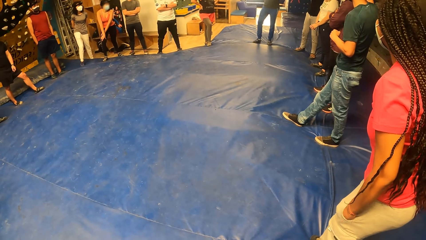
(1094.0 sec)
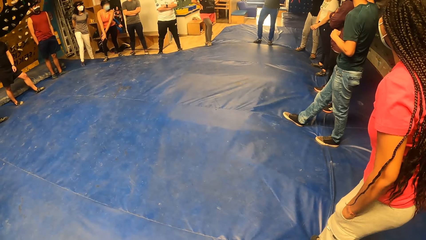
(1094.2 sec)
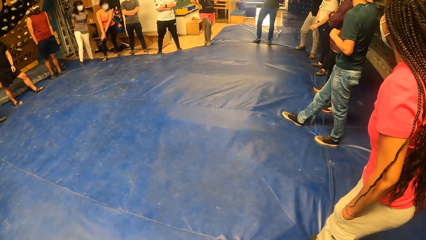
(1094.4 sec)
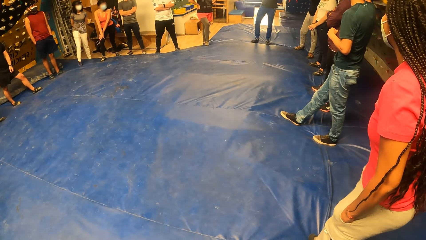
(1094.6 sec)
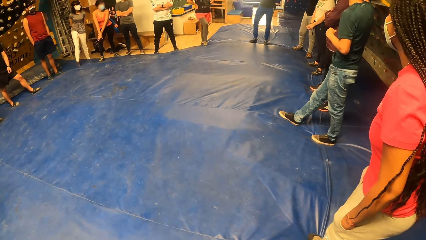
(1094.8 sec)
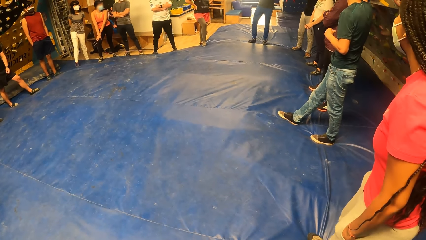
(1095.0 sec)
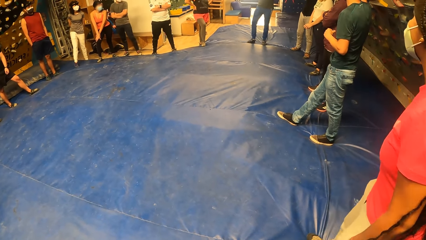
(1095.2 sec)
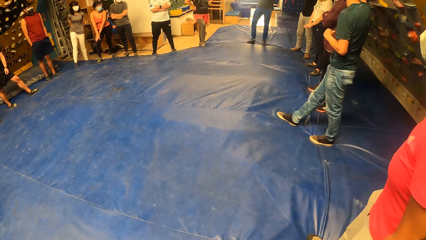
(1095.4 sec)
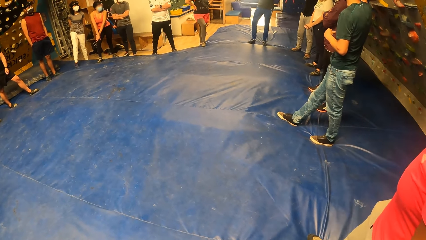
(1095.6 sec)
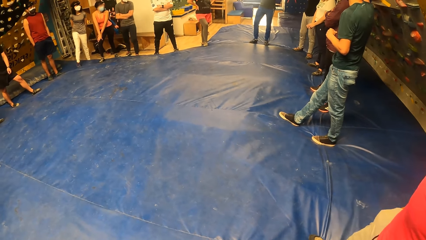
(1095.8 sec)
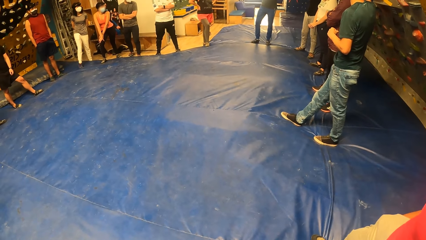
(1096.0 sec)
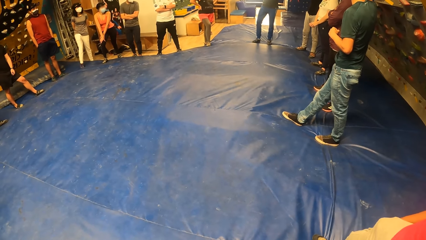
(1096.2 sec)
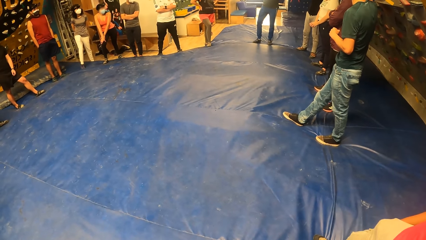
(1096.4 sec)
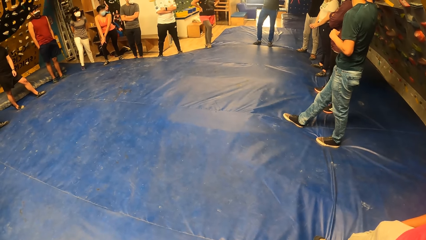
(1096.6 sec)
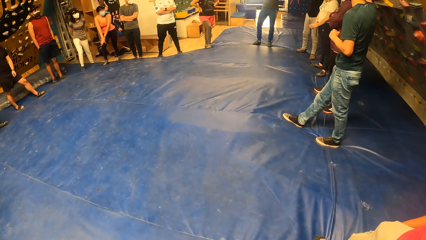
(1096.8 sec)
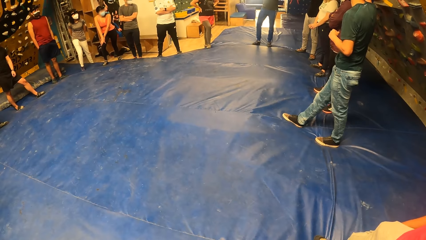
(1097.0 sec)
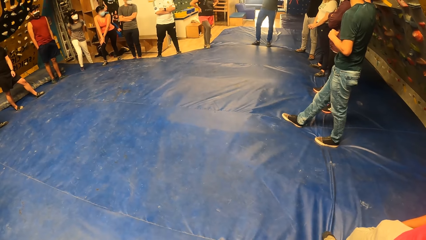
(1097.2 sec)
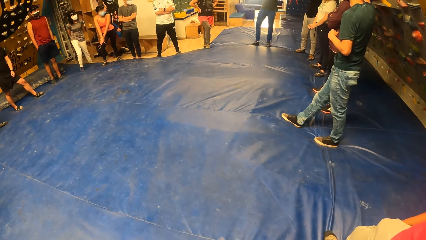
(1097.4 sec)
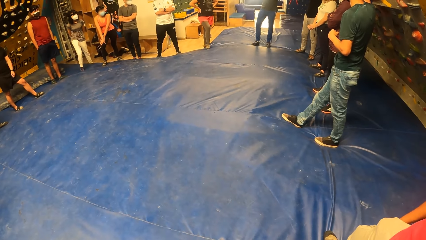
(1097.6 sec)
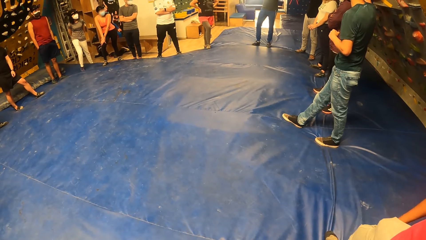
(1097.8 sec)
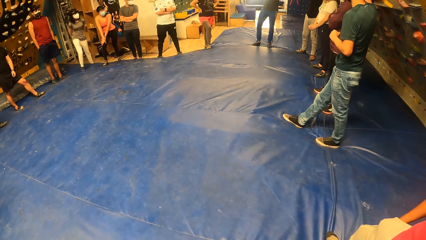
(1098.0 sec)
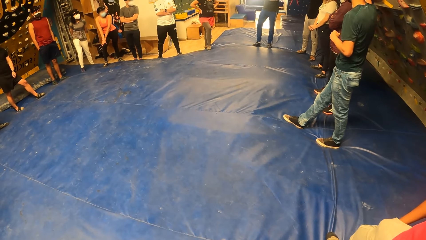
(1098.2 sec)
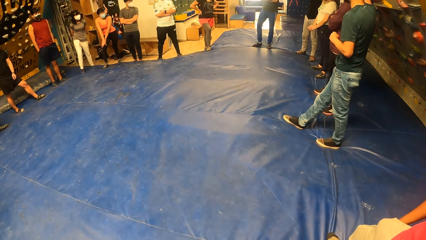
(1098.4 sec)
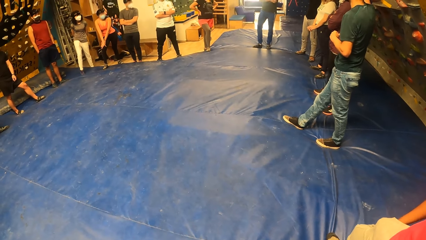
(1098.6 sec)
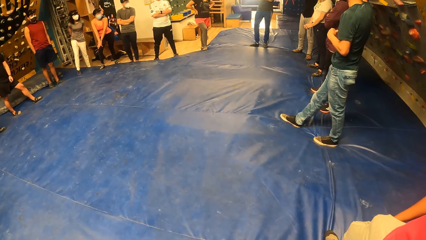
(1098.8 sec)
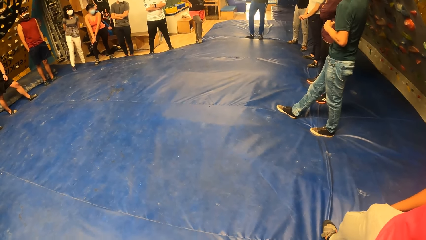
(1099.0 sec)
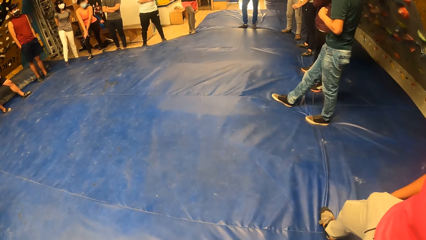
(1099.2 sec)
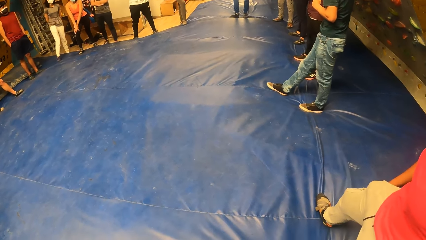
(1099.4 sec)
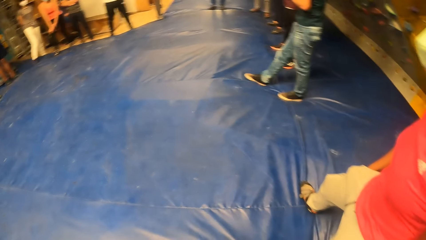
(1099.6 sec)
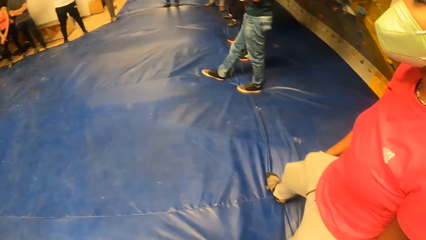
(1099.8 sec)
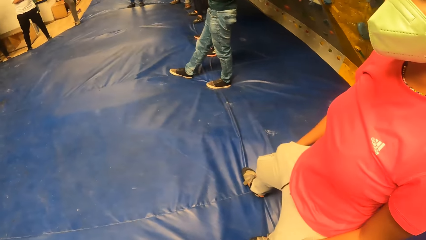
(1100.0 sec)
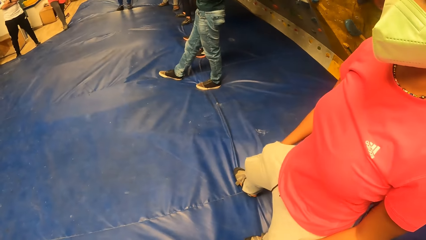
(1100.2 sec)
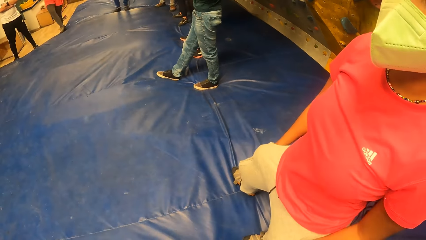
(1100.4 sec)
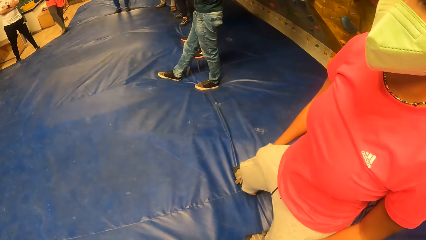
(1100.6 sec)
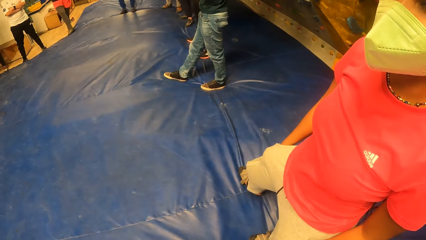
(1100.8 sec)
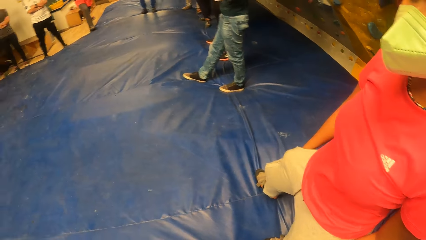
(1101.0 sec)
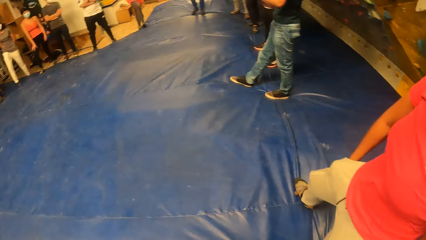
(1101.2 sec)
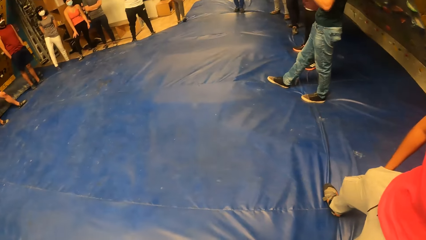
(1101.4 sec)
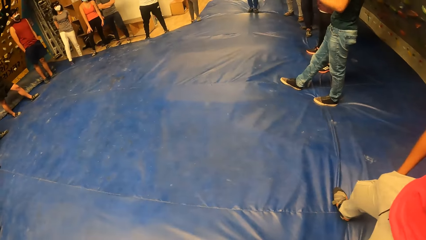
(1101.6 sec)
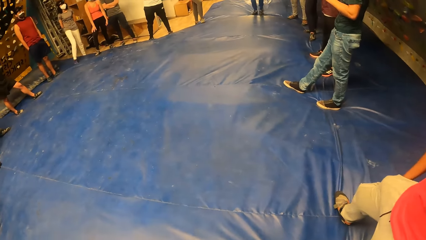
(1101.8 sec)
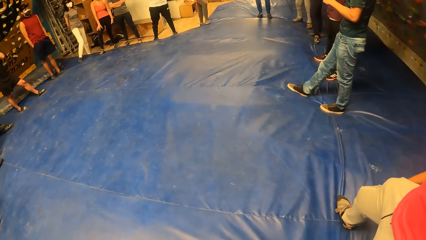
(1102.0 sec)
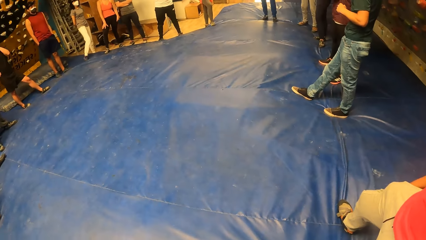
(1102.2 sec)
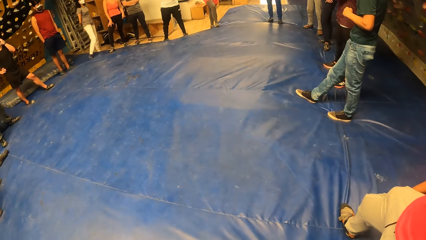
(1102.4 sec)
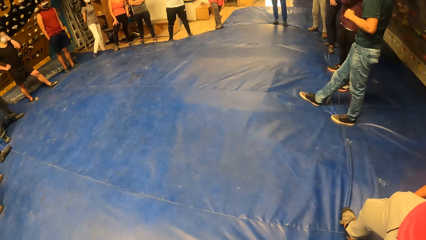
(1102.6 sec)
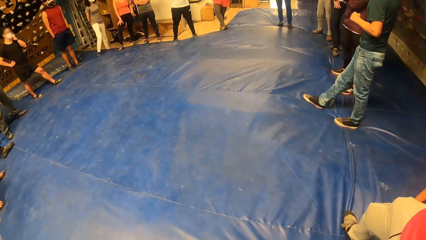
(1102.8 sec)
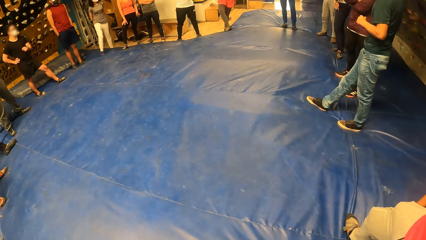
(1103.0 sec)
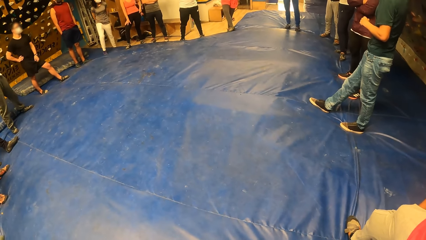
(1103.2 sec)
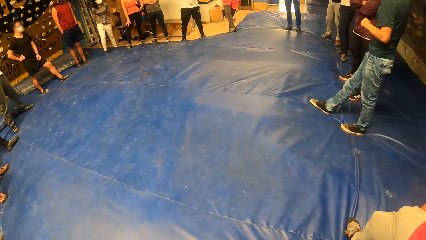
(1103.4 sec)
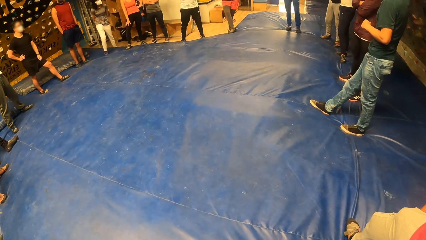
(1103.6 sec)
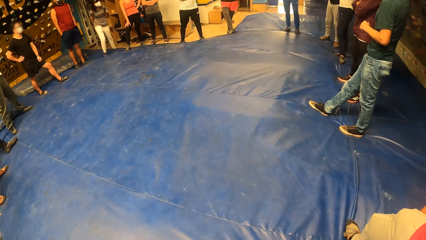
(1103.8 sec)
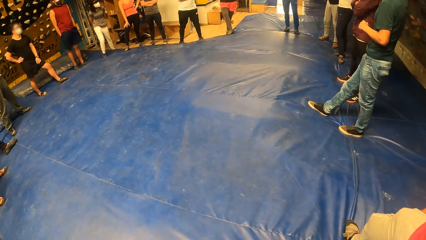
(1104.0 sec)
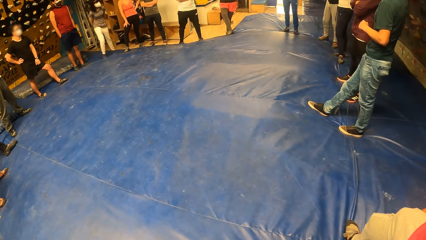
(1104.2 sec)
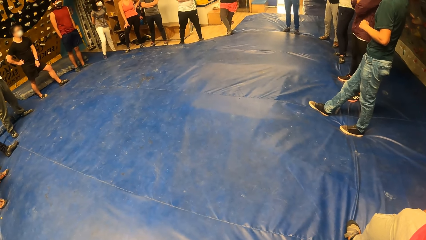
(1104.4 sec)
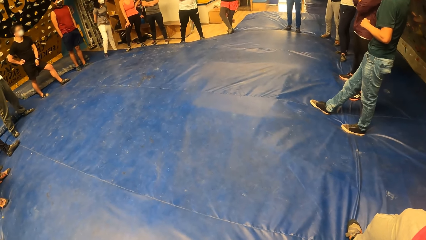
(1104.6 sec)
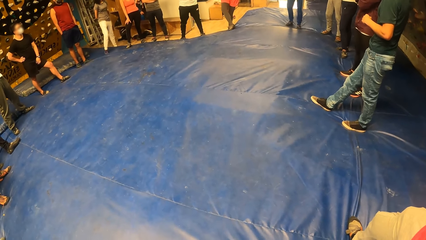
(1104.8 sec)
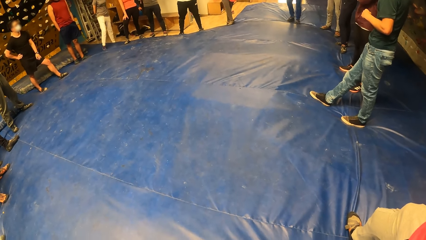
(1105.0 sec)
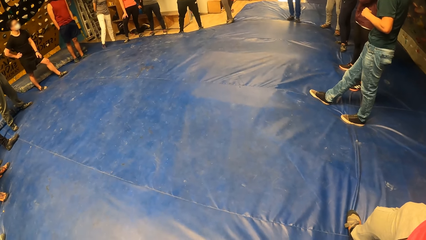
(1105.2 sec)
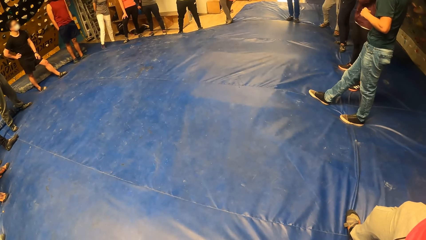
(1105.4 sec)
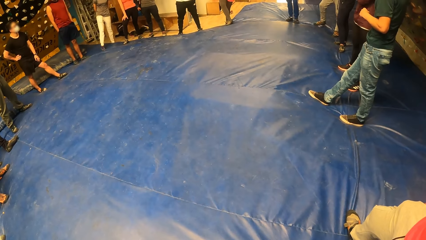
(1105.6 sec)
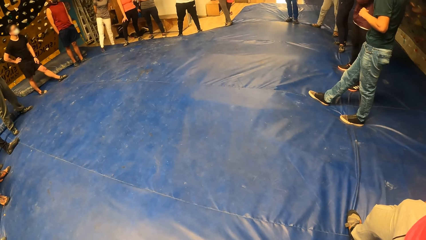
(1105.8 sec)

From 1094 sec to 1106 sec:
A woman leans backwards. The camera wearer looks around.

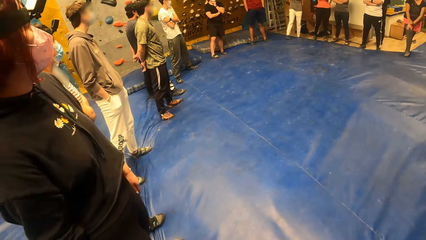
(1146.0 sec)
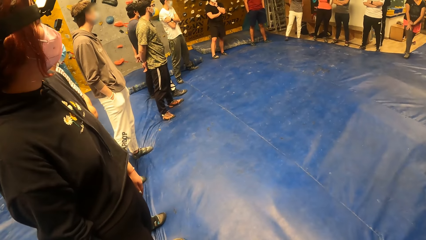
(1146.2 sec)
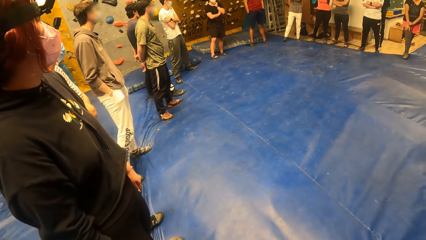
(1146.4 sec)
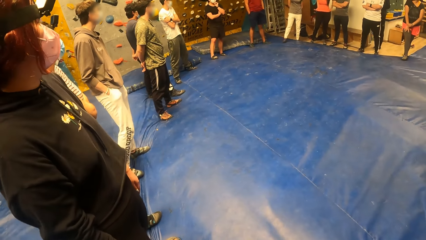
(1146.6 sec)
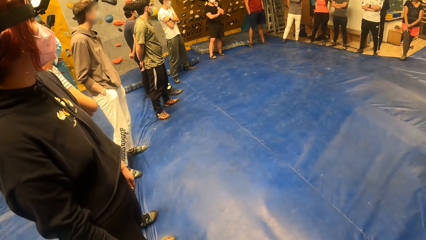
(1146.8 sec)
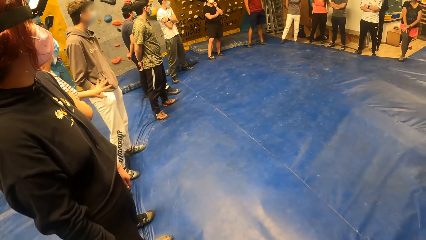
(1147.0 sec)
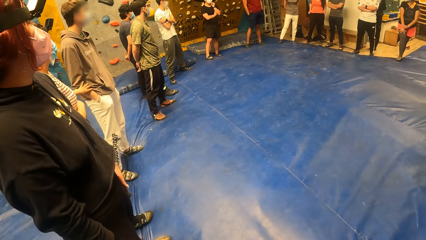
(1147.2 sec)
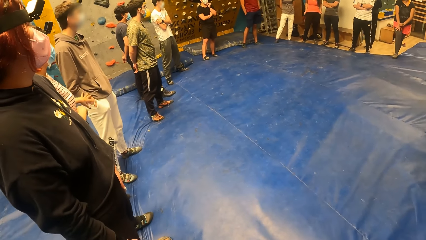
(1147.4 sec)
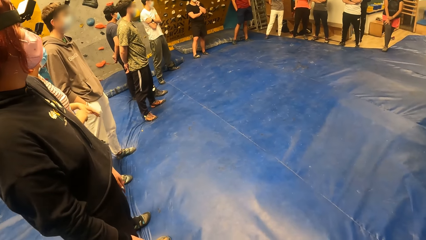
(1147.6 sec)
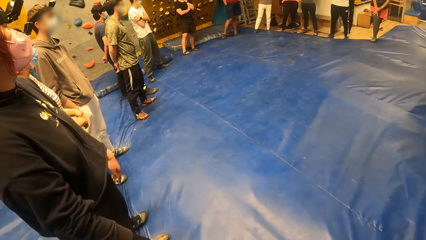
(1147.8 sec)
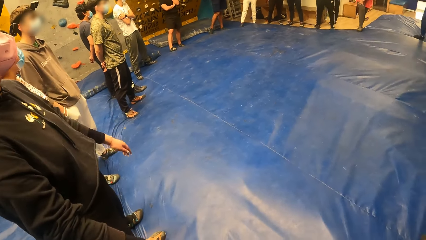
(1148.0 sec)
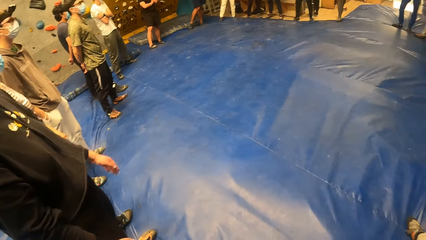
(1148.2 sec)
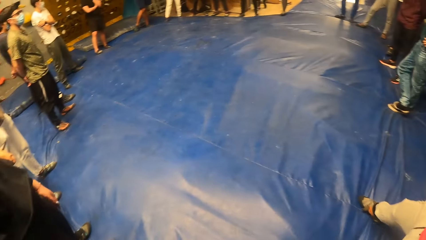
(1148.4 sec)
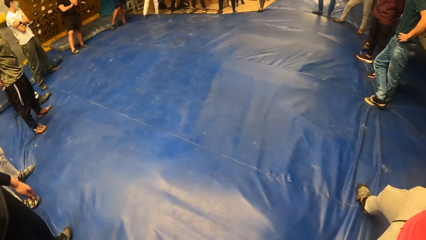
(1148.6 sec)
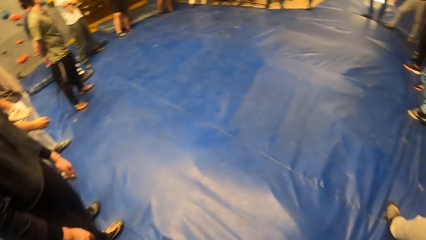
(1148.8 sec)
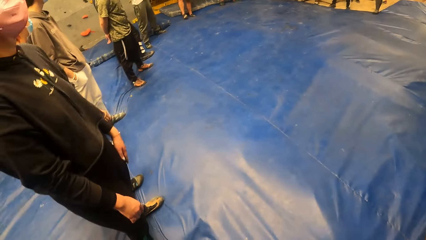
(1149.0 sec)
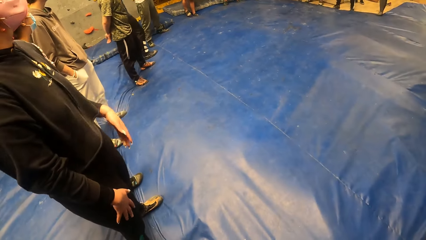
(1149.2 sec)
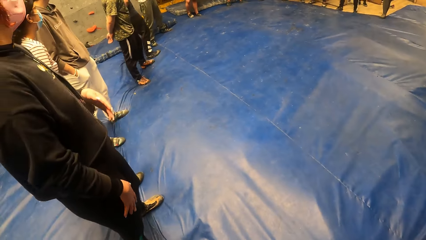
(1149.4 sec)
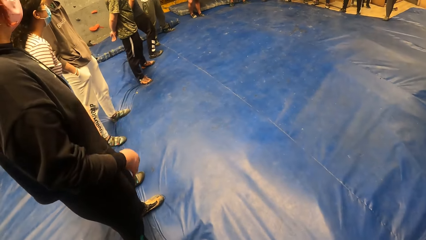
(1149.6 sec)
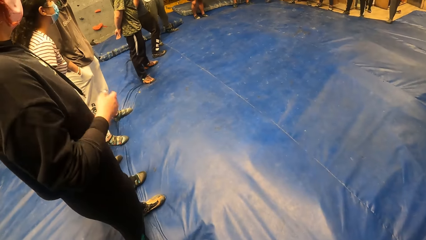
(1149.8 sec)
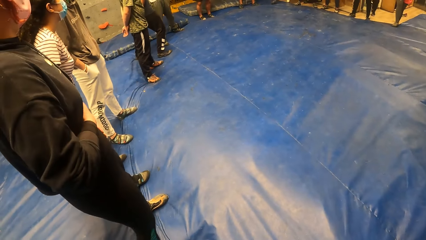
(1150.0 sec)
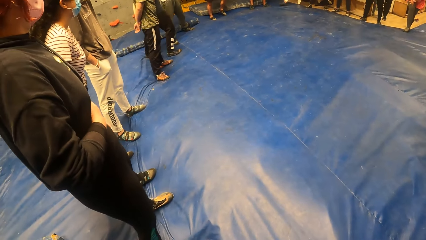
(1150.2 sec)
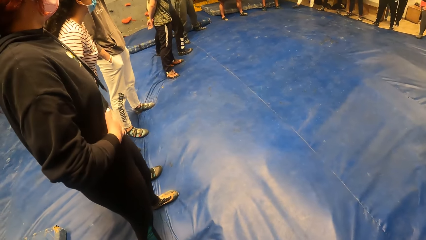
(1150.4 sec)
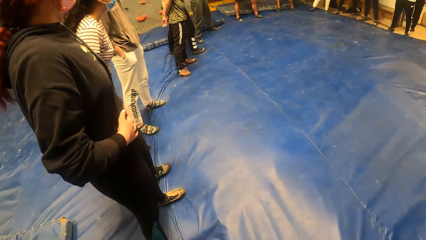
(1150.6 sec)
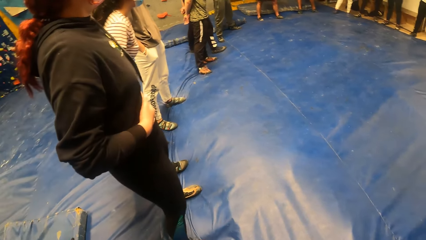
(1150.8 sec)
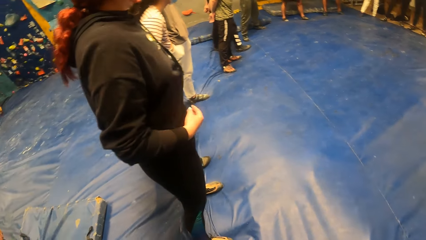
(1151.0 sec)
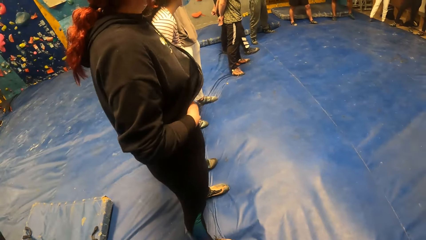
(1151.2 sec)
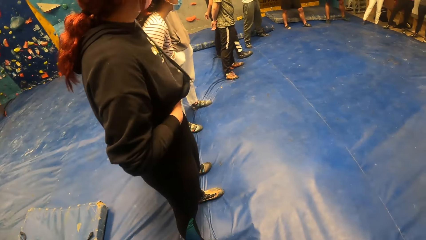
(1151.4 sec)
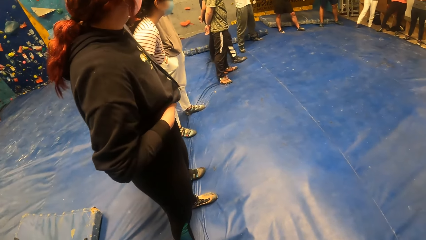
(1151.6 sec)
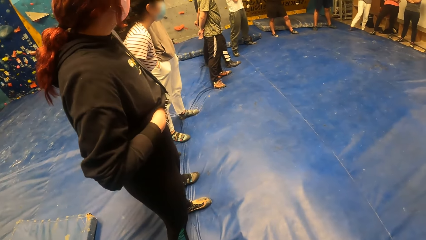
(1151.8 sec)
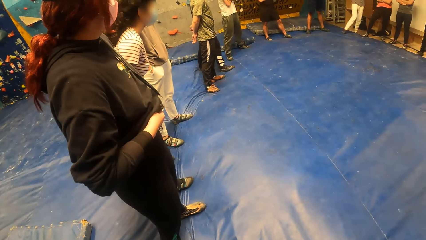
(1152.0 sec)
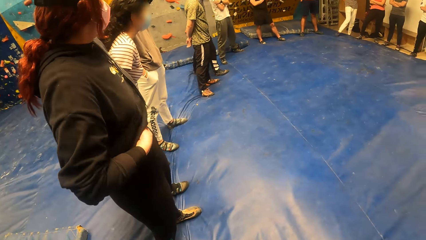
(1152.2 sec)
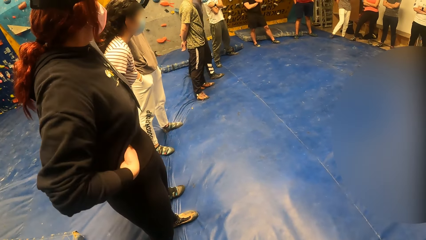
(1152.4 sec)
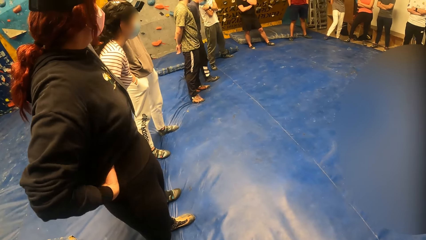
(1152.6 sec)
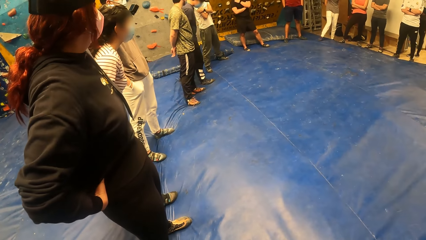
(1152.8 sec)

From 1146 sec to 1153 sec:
A woman raises her left hand. The camera wearer looks around. The woman dances around. The woman adjusts her hoodie with both hands and places her right hand on the stomach.
